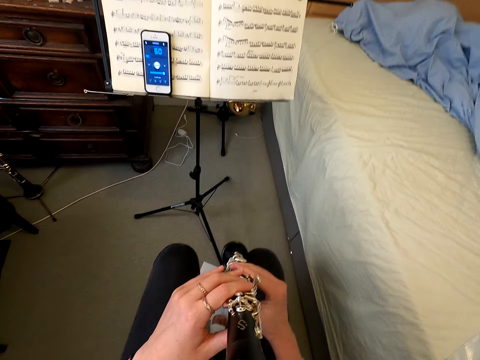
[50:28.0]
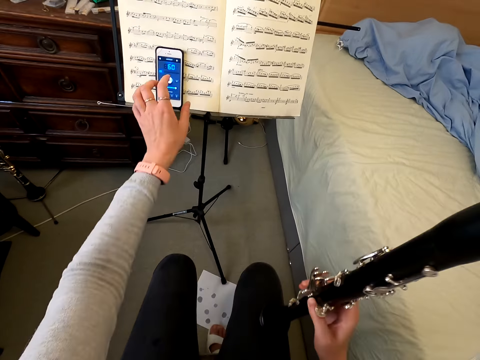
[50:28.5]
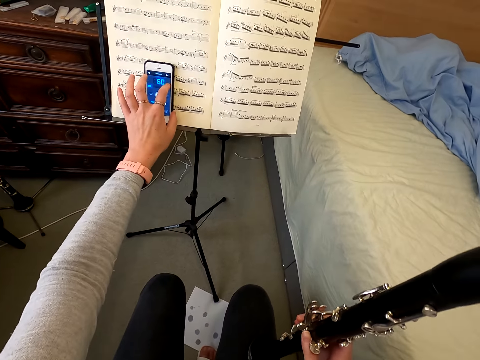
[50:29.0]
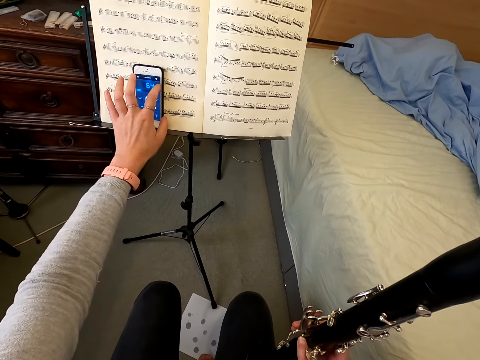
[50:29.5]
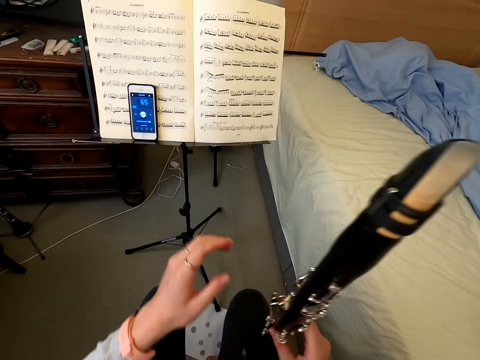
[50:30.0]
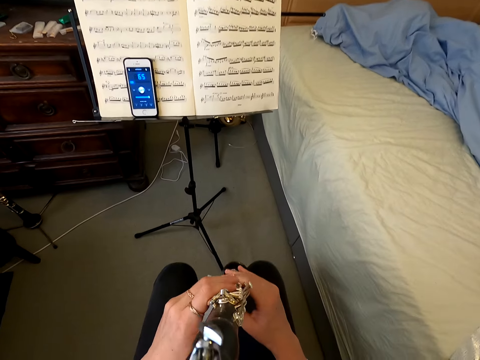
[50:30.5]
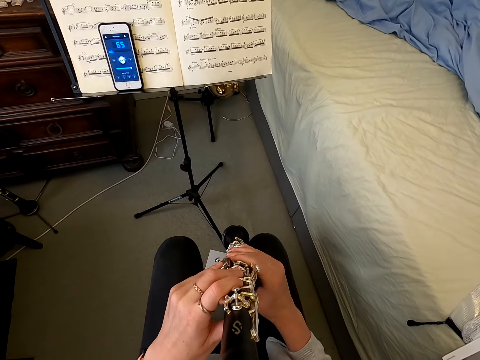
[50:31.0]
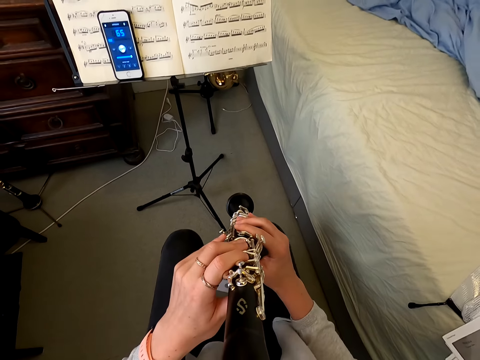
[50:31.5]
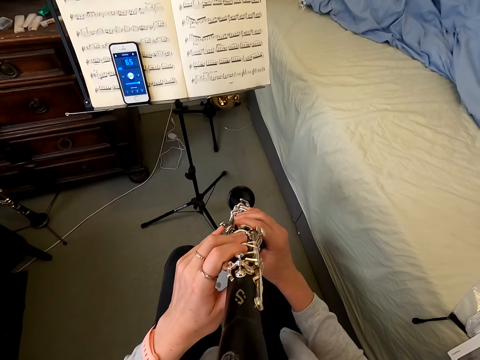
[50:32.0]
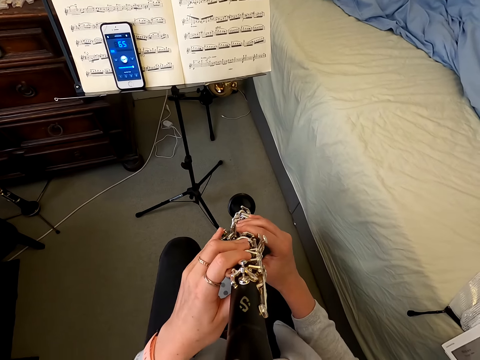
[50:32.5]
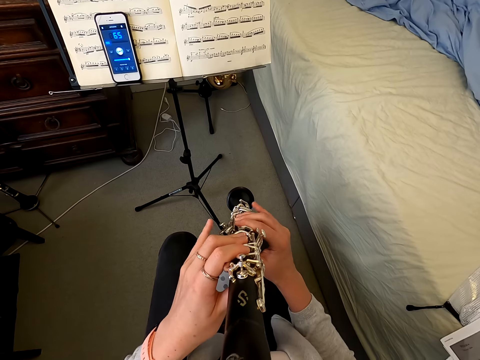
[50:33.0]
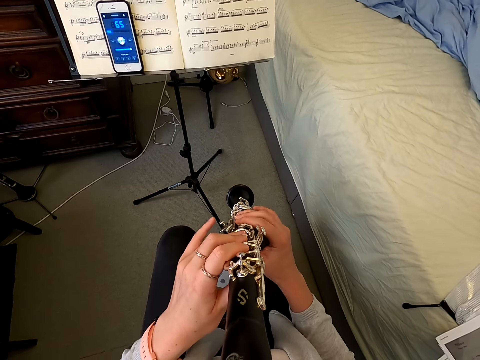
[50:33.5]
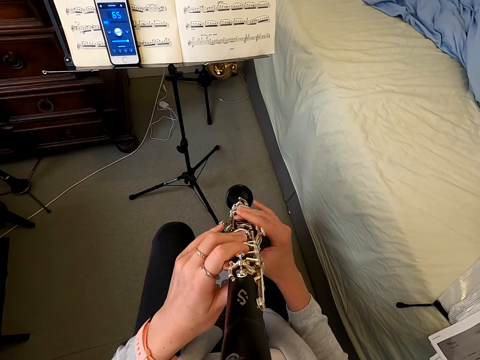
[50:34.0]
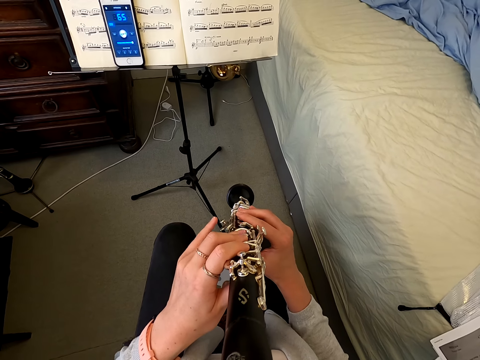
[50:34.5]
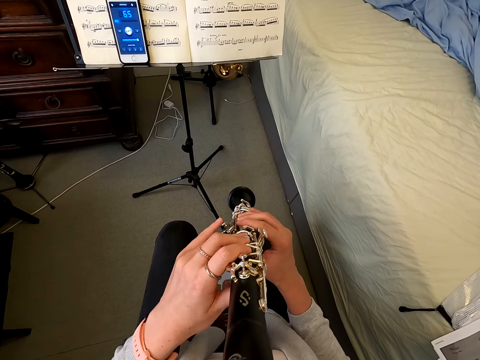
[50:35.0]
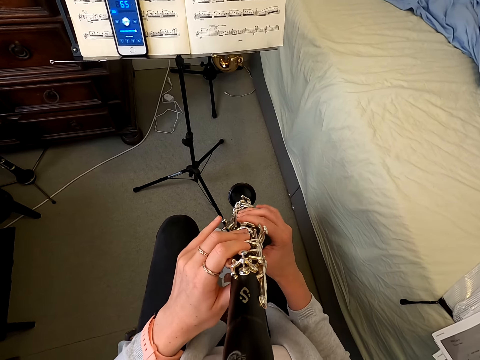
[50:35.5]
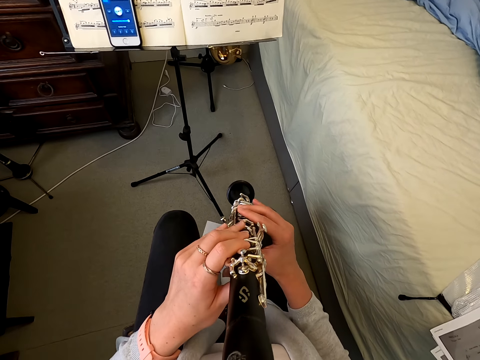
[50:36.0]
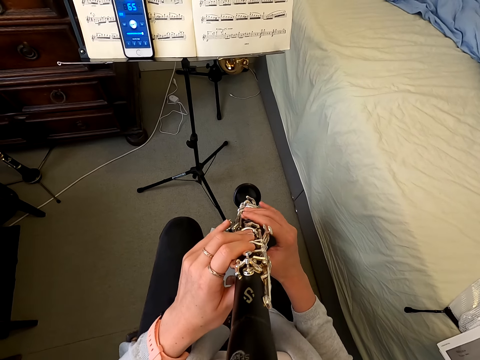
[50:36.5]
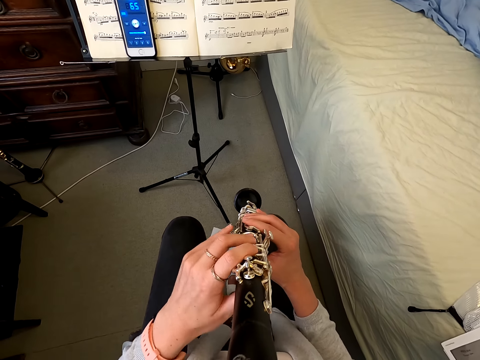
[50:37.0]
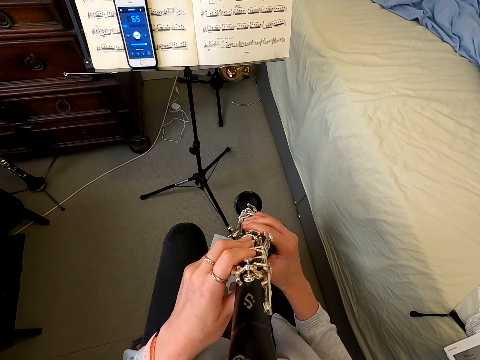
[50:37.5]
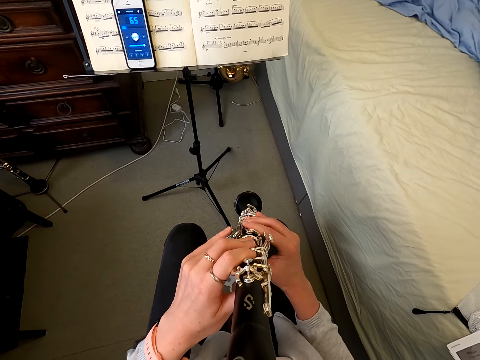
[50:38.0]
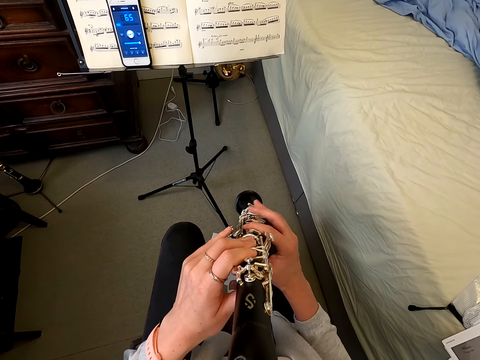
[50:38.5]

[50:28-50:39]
The camera wearer dials on her cellphone. They play the clarinet.

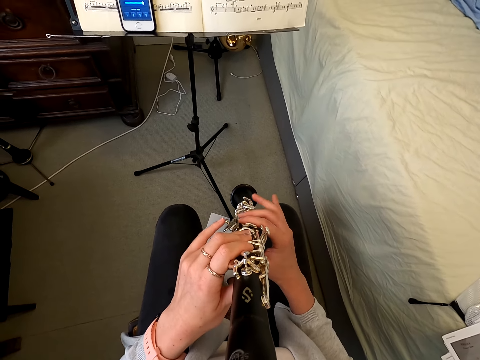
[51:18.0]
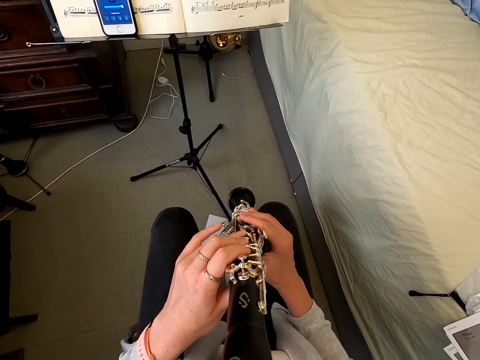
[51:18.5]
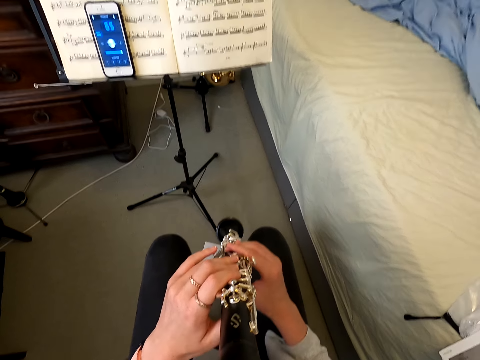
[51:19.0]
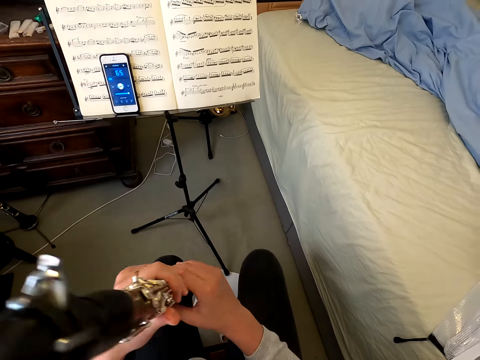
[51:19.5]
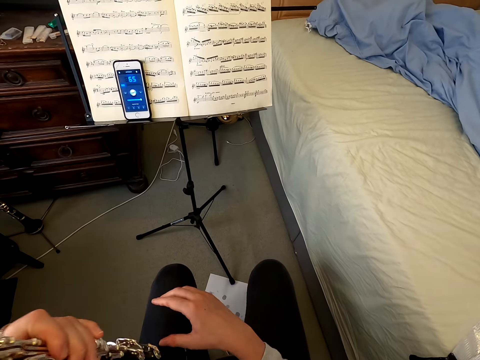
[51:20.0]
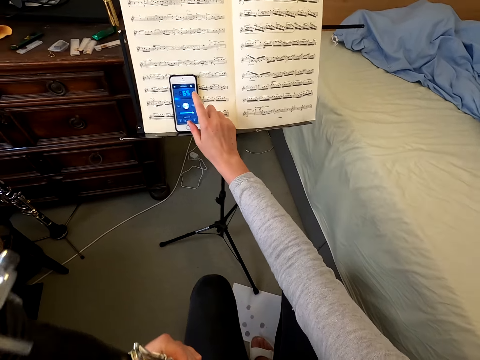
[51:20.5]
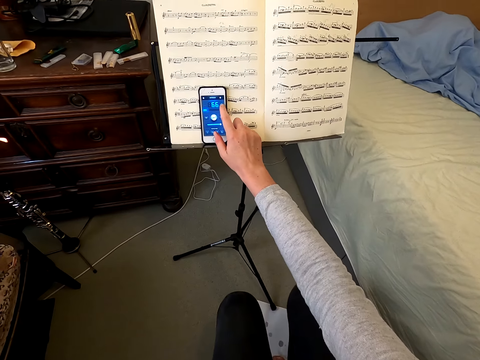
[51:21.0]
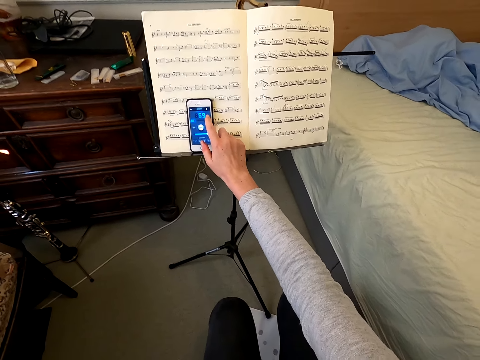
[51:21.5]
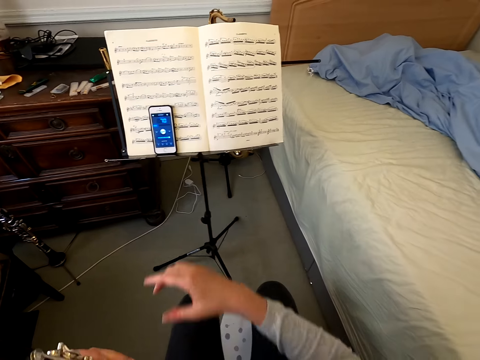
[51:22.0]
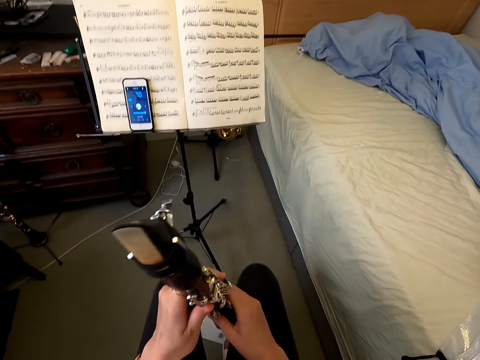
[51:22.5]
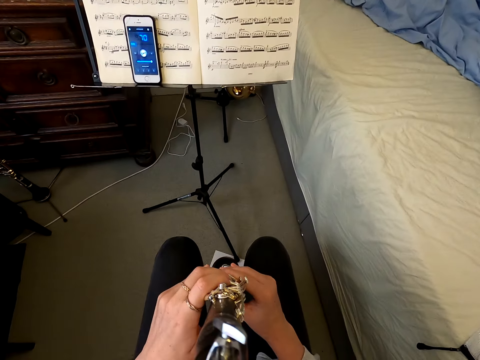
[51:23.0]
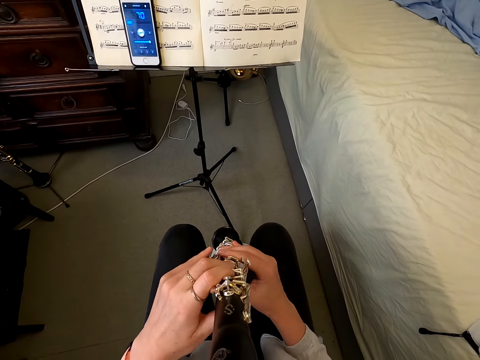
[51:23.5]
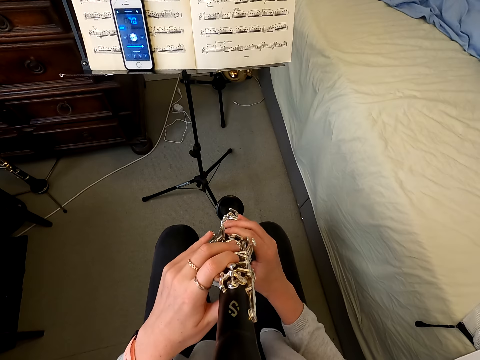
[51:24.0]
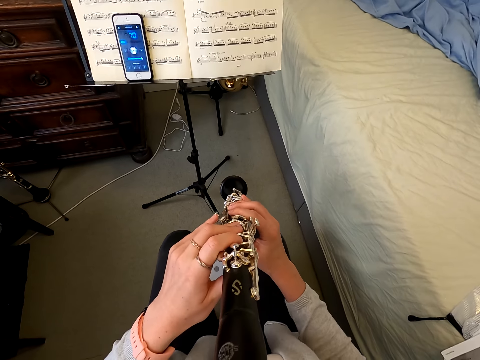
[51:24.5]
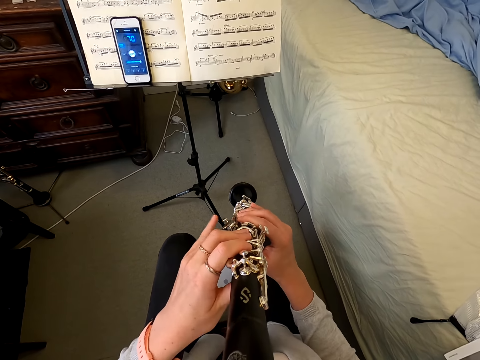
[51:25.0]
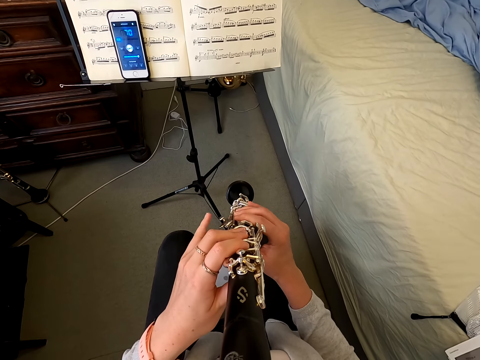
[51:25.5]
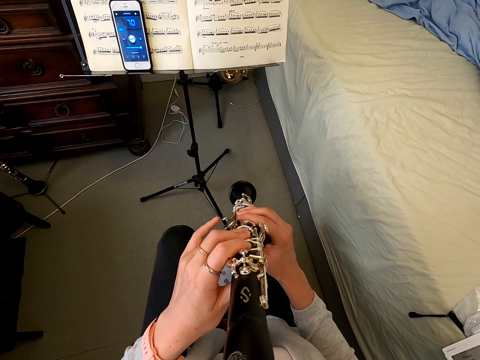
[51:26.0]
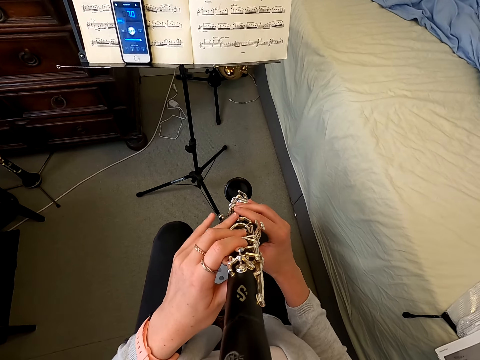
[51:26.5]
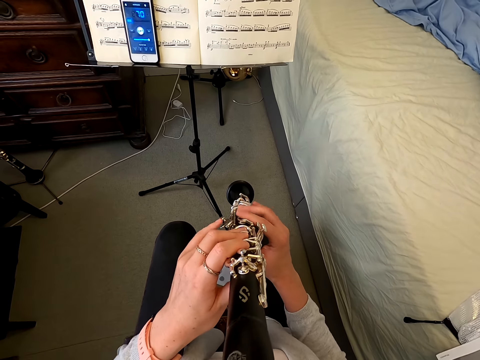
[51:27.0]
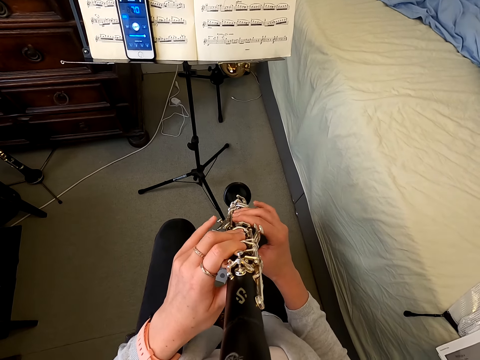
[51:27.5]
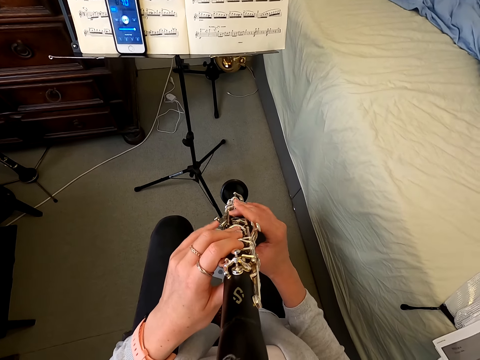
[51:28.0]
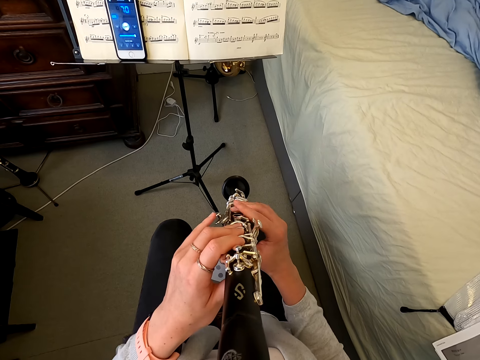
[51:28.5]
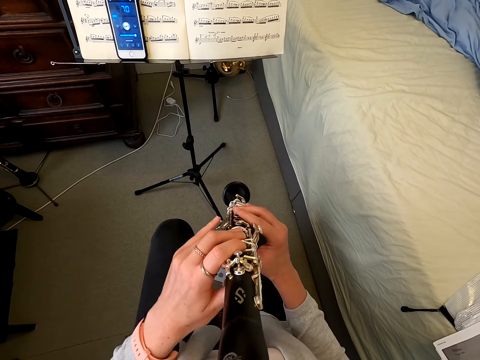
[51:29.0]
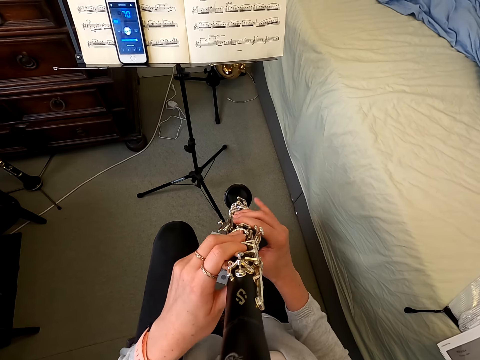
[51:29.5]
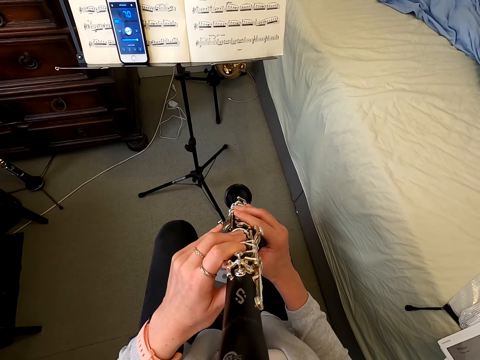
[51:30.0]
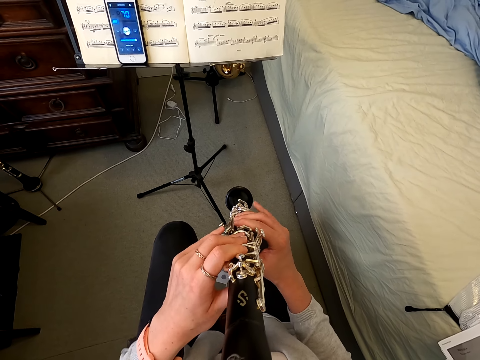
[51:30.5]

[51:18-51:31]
The camera wearer holds a reed instrument. They tap on the phone. They hold the reed instrument. They play the reed instrument.

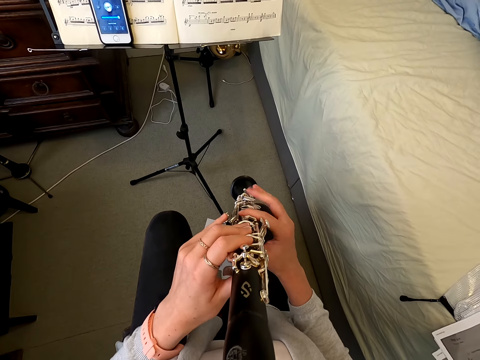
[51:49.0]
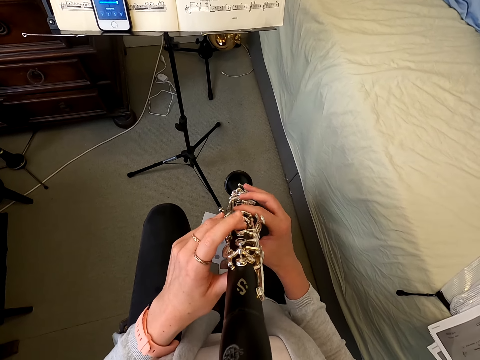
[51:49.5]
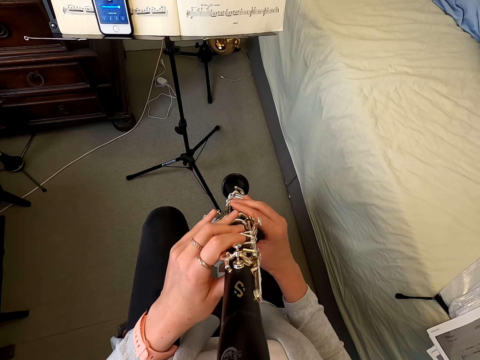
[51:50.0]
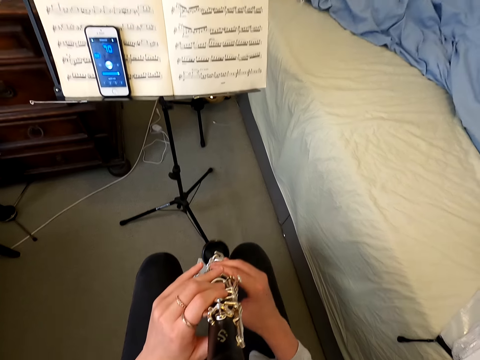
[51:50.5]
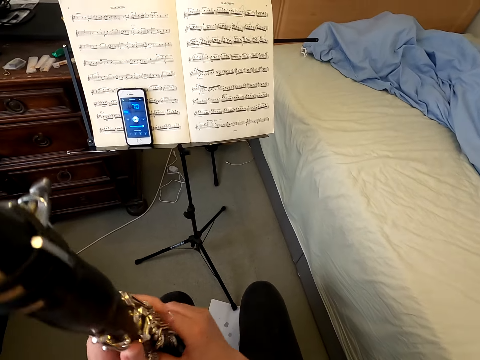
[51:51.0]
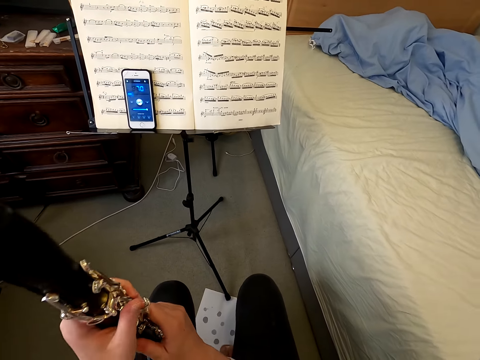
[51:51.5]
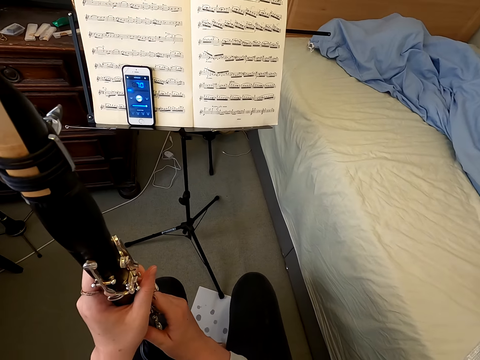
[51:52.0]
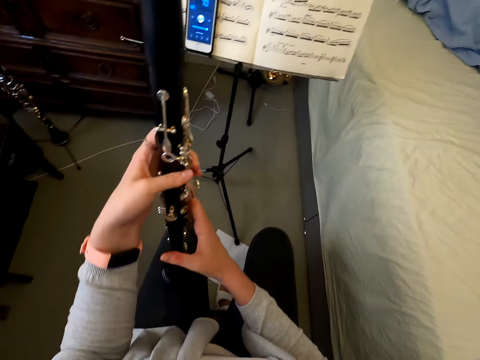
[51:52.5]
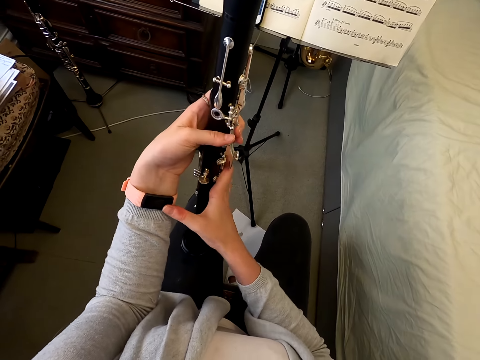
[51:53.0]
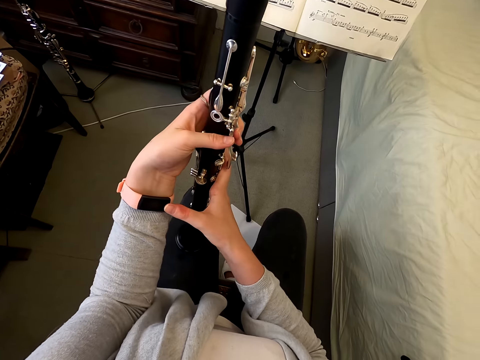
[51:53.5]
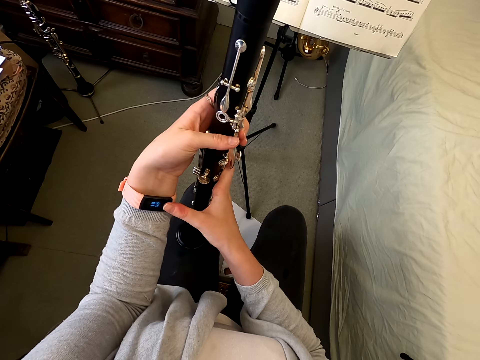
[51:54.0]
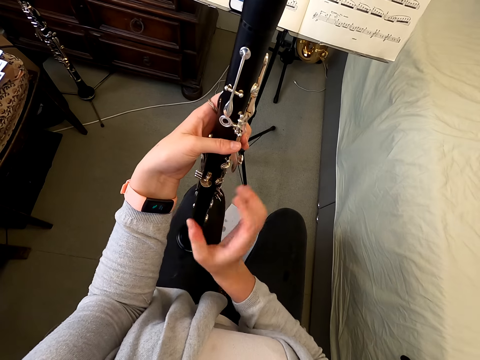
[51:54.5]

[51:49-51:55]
The camera wearer holds a reed instrument. They stare at her watch, hold the wrist bracelet screen and tap the watch bracelet screen.
